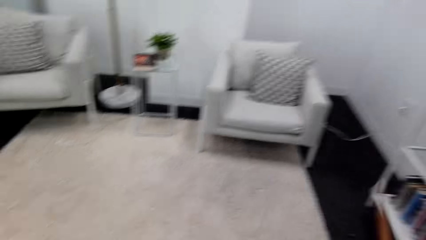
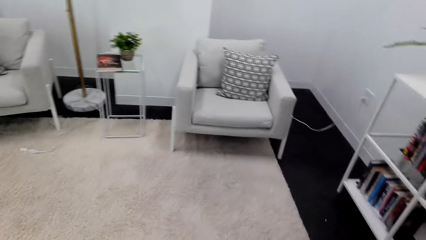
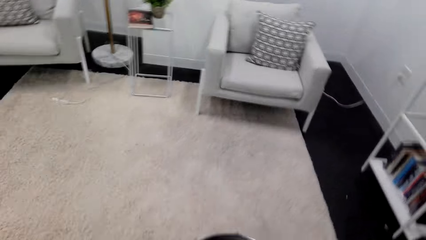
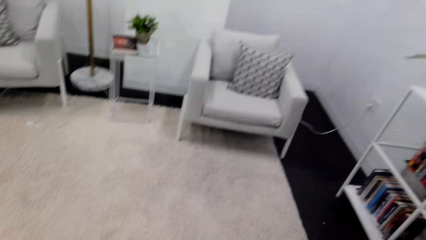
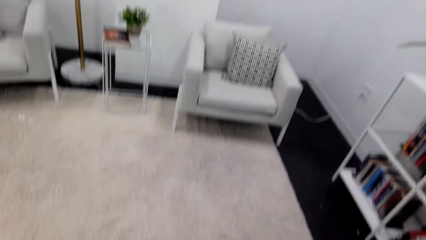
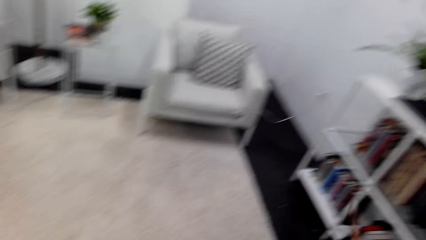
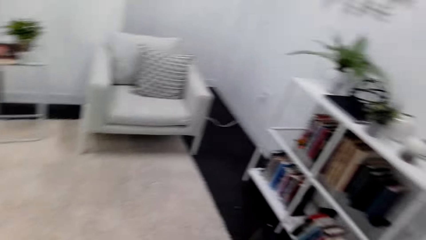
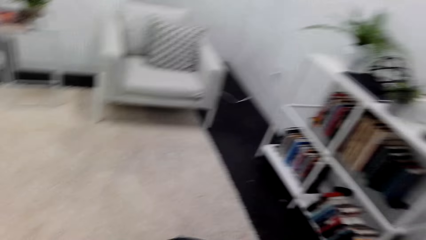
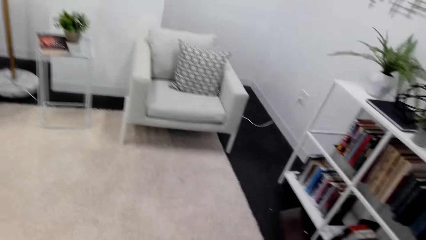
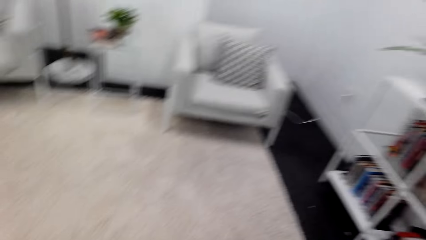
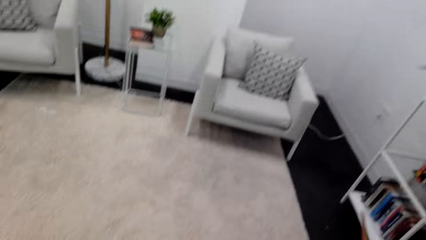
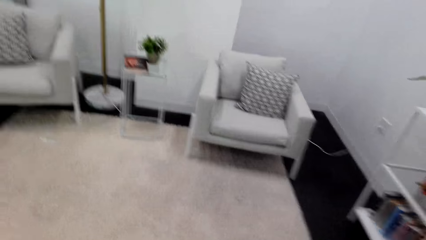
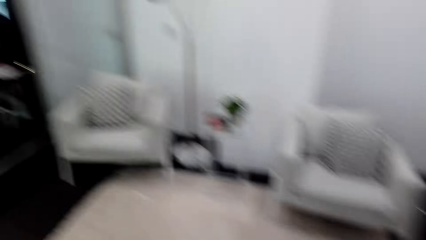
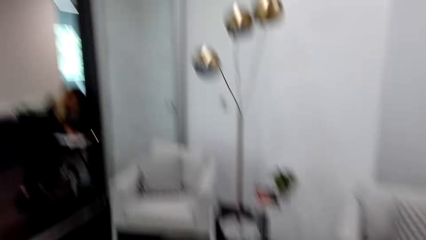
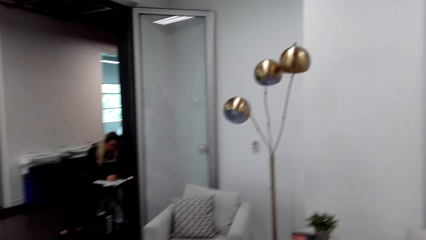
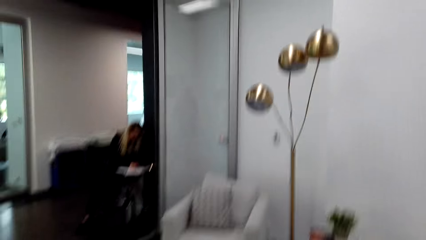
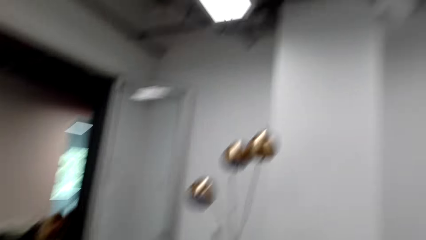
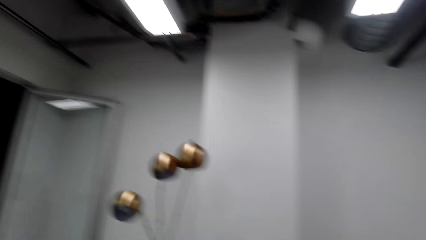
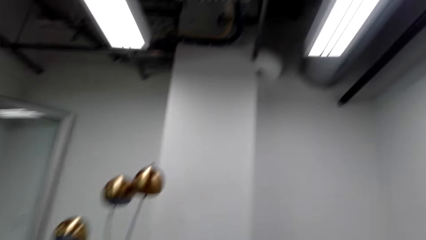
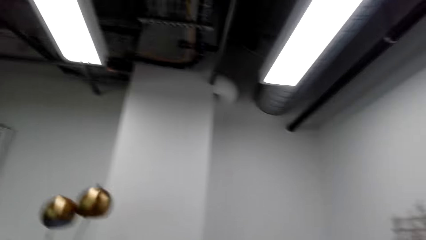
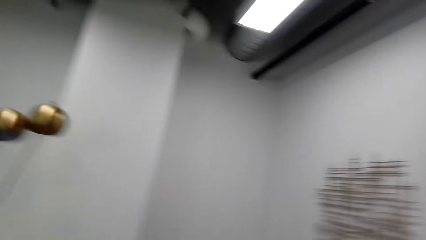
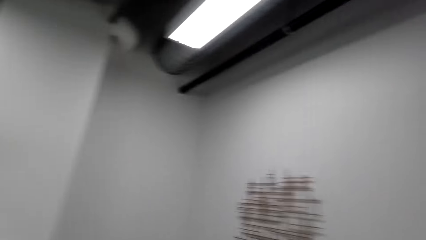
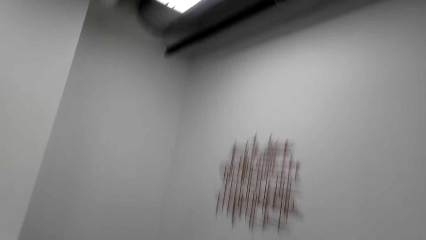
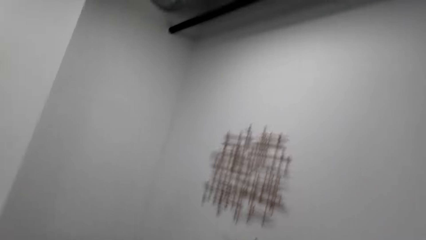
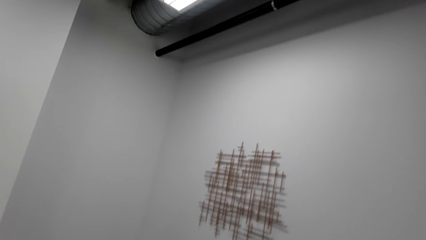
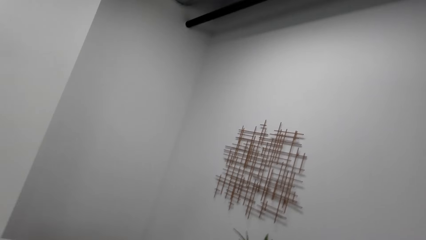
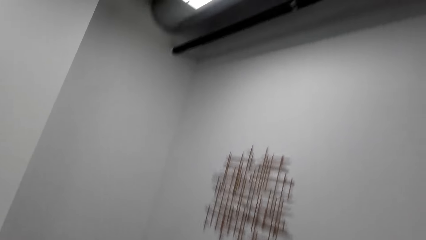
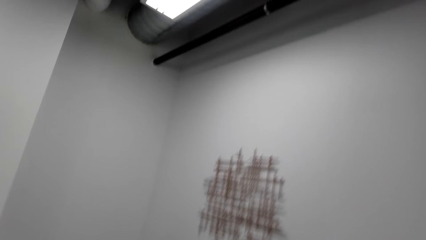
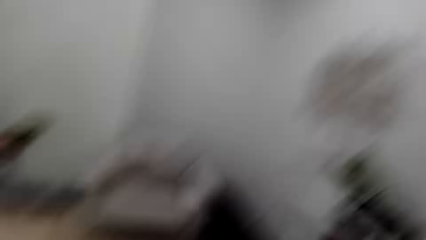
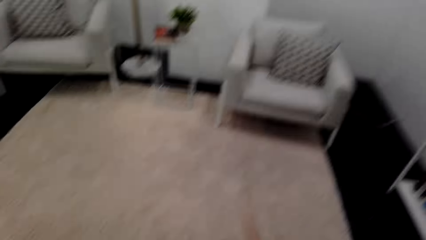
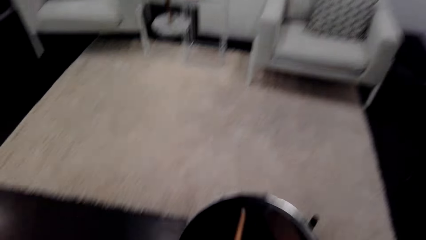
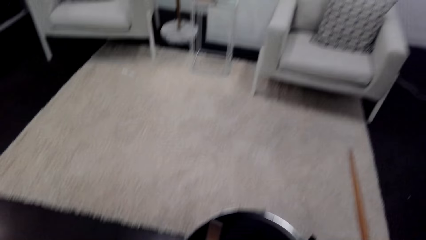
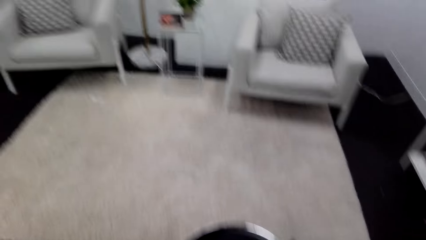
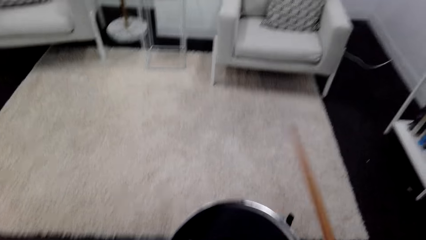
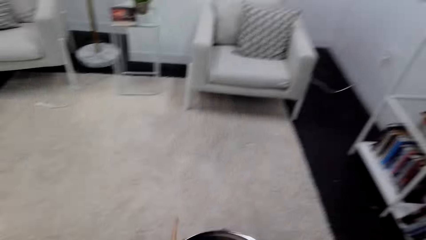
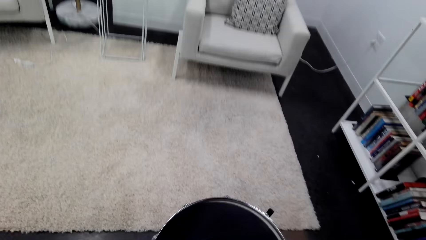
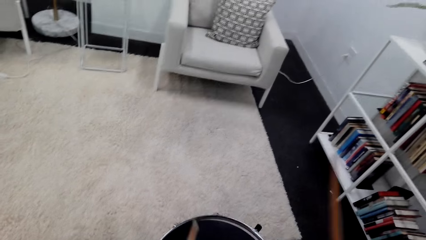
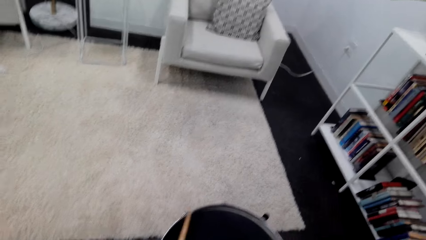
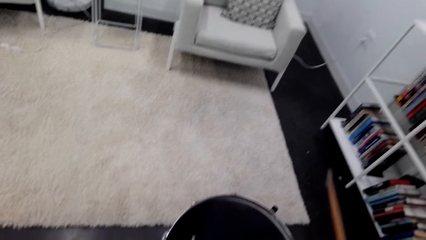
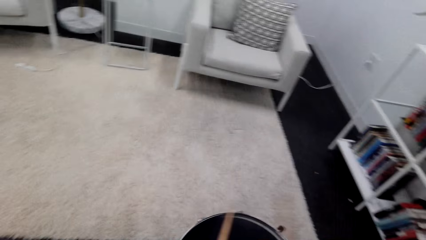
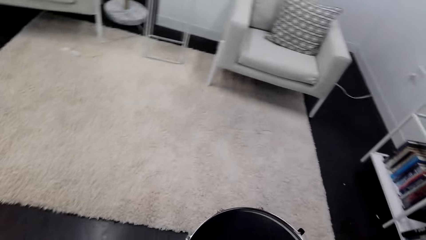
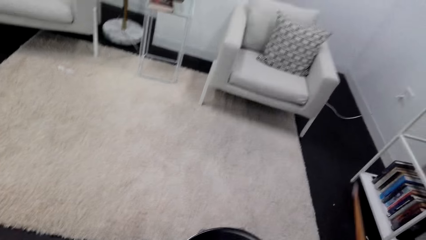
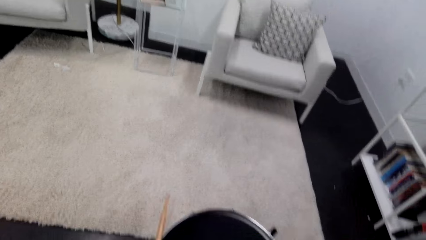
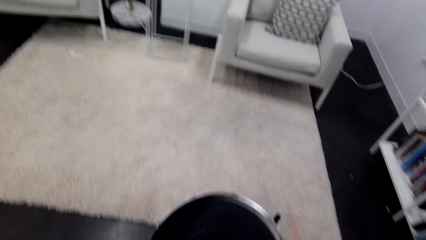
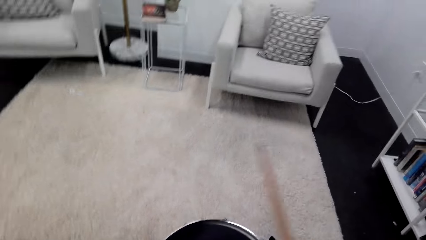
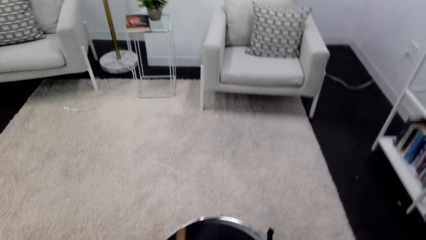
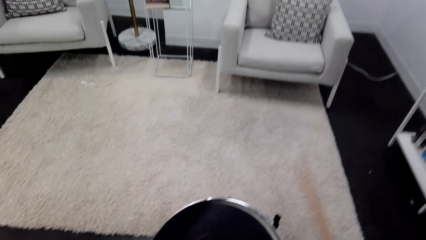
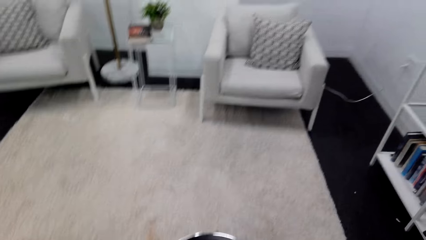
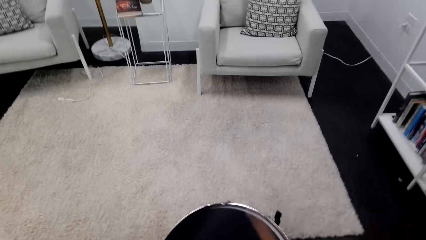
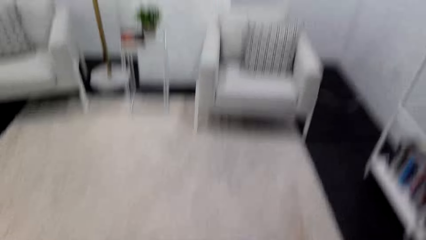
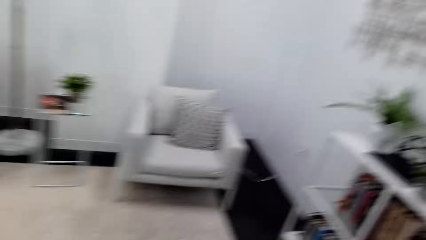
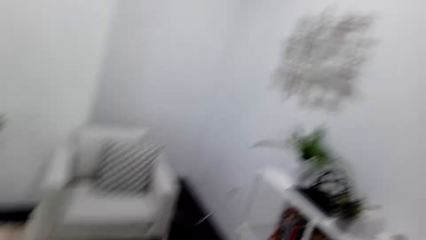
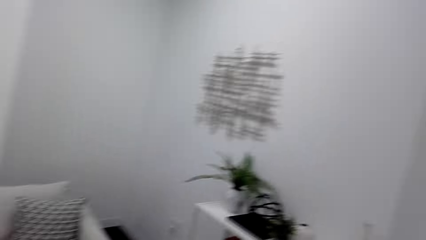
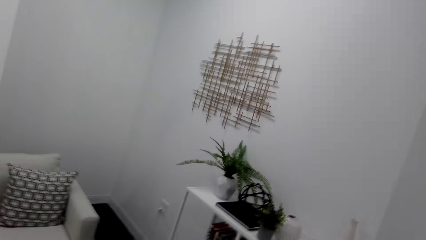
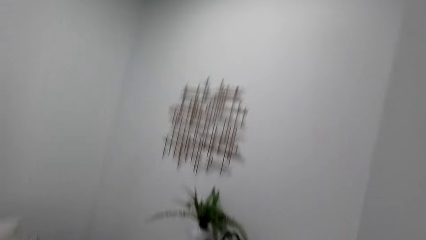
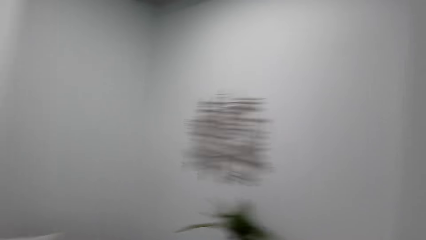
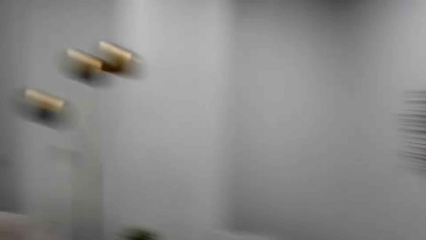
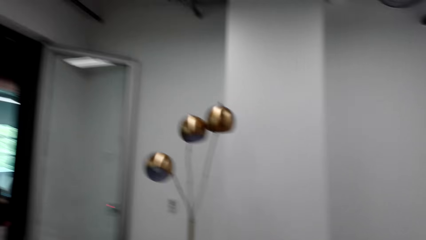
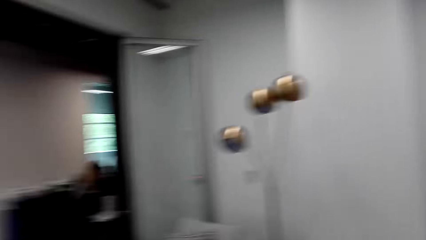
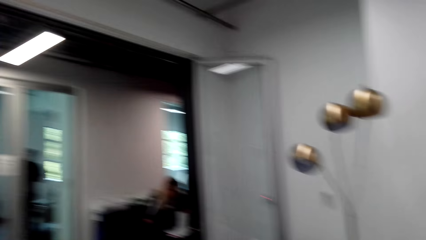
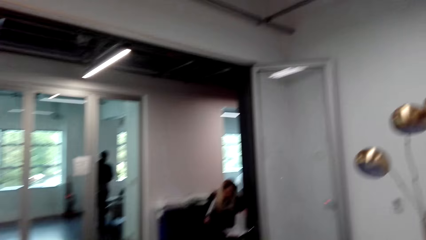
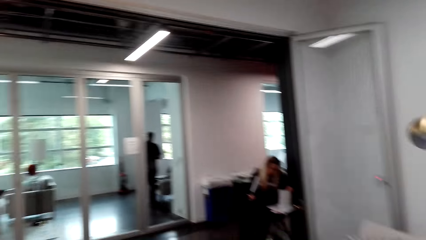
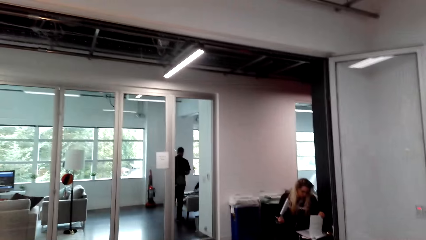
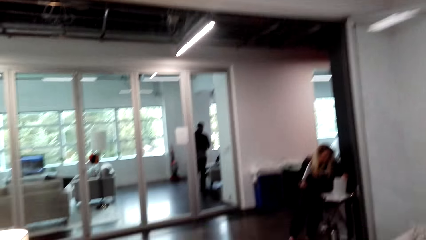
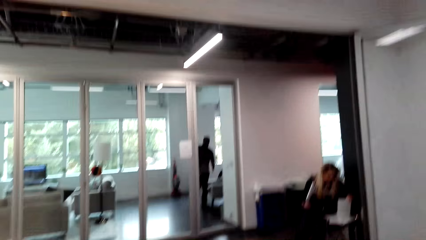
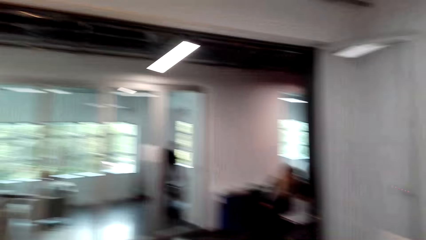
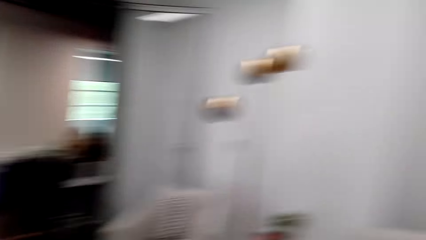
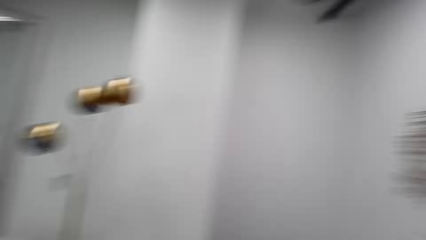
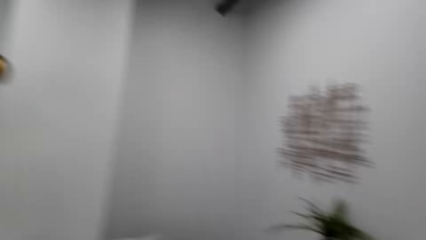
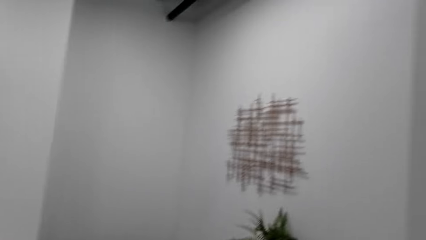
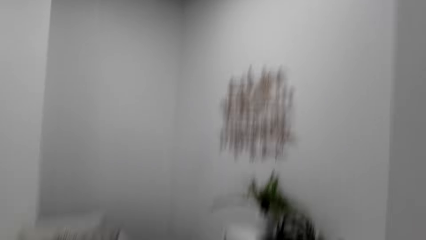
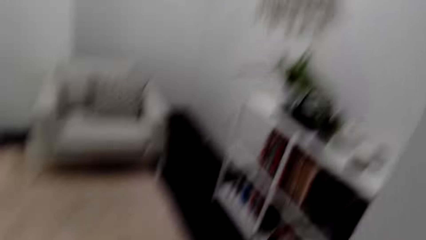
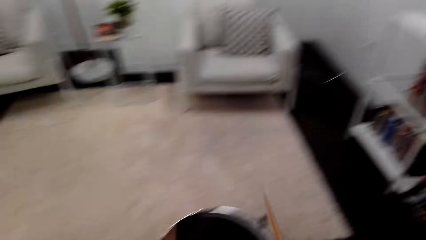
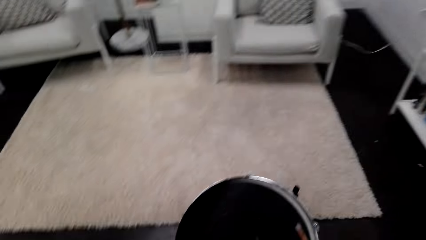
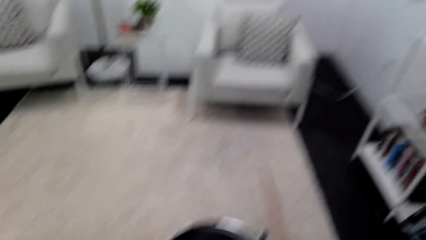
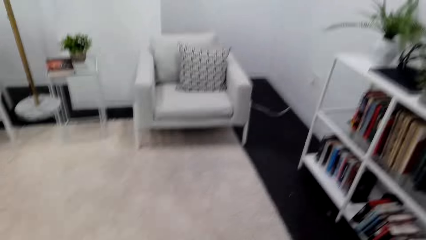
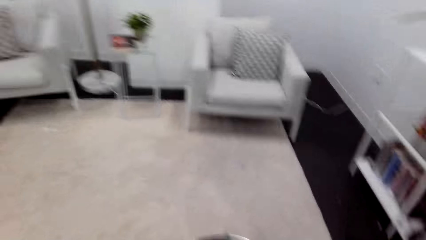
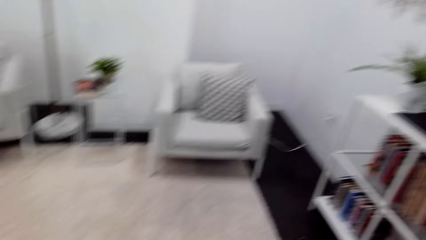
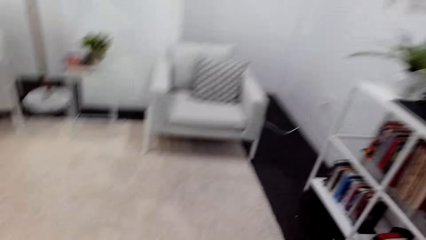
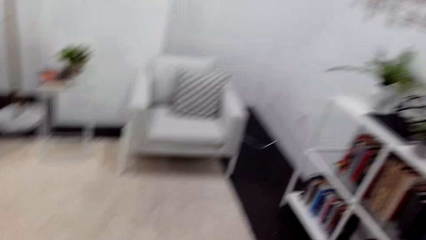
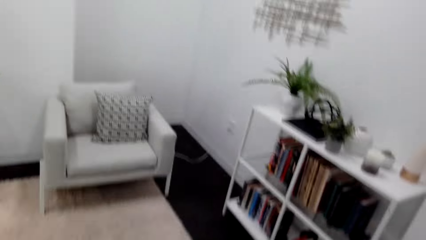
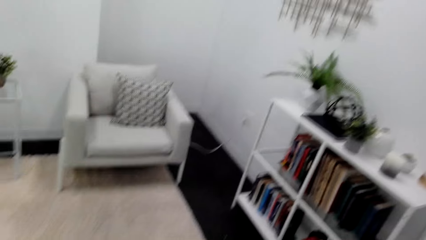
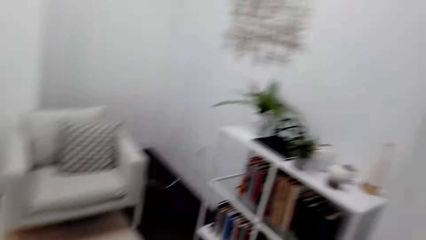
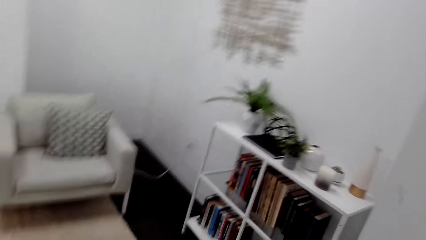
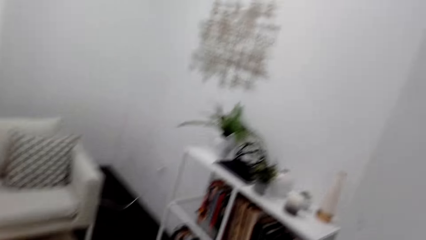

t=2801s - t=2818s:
The camera wearer beats the drum and looks around. They look around again and beat the drum.
